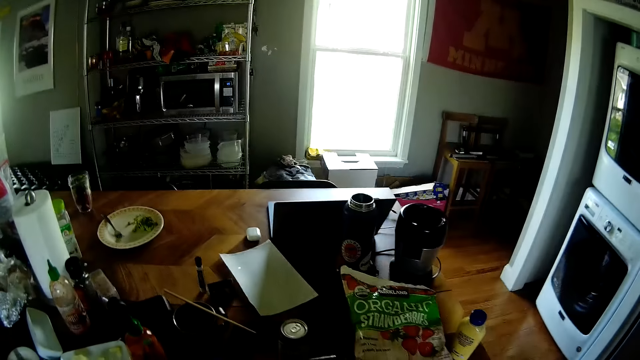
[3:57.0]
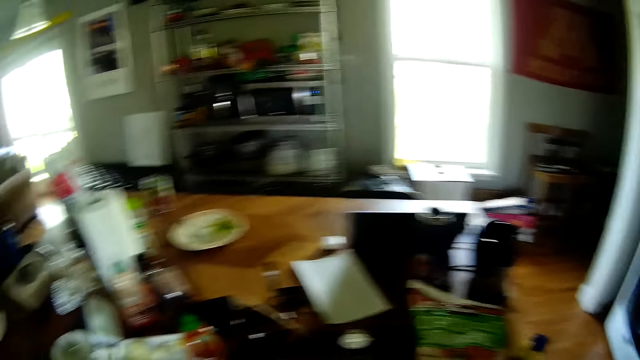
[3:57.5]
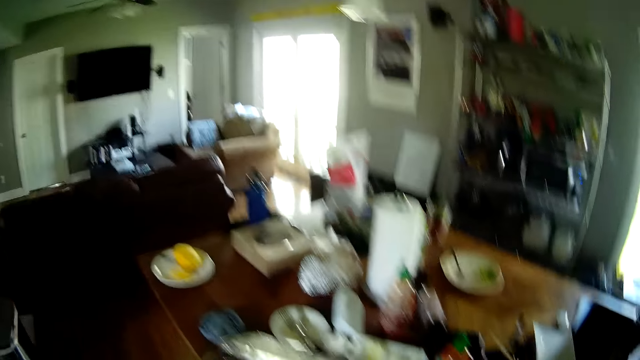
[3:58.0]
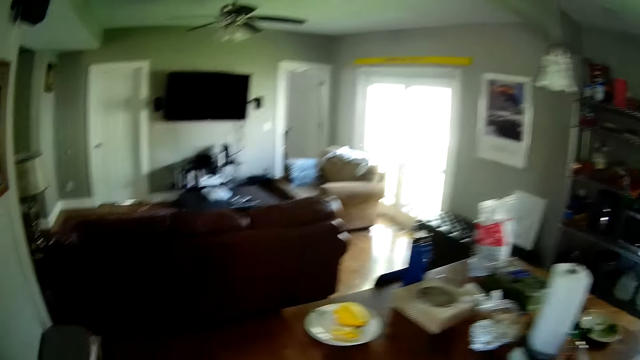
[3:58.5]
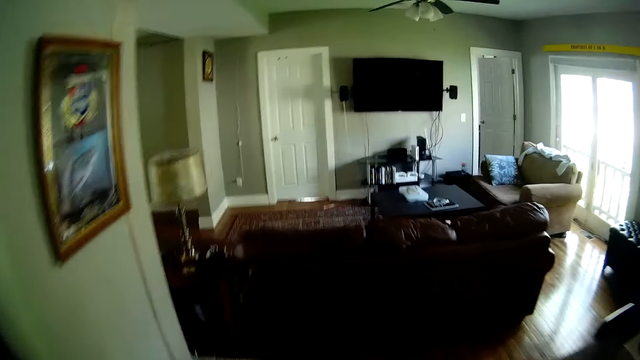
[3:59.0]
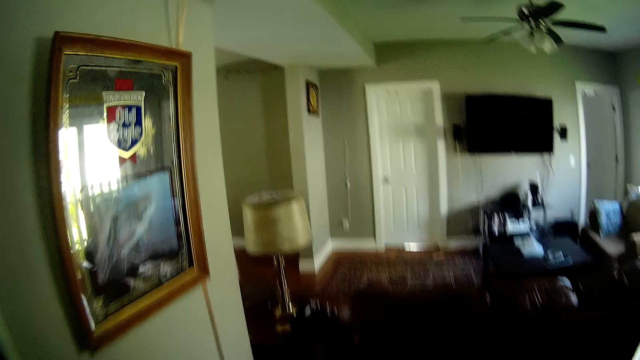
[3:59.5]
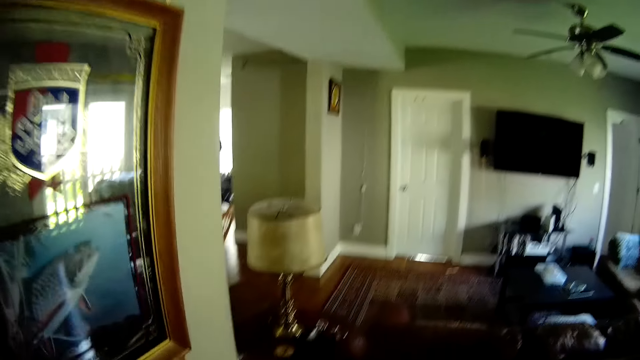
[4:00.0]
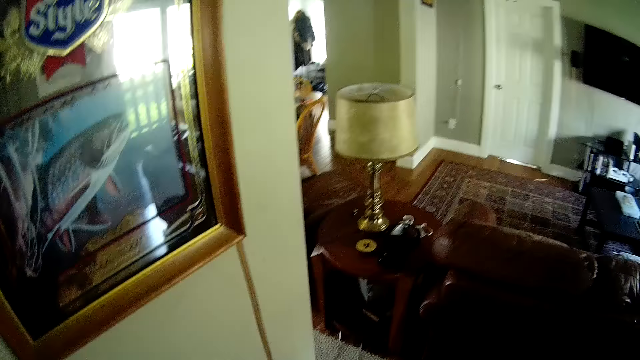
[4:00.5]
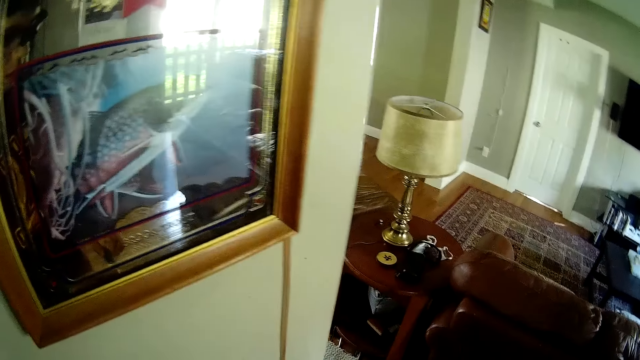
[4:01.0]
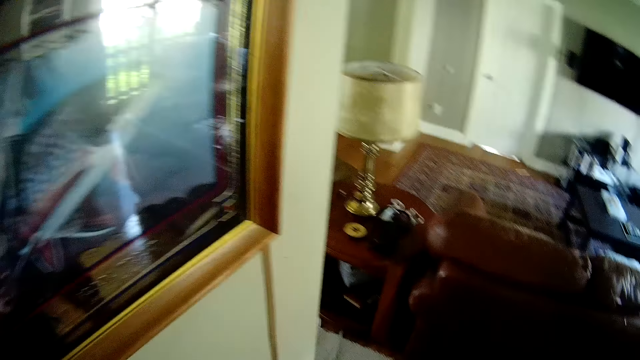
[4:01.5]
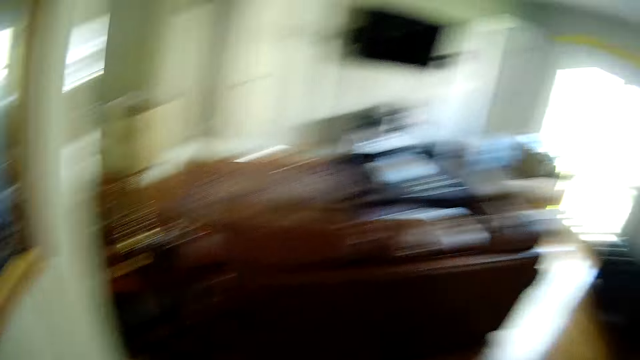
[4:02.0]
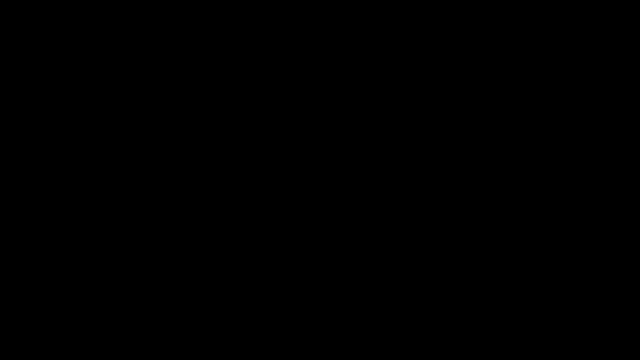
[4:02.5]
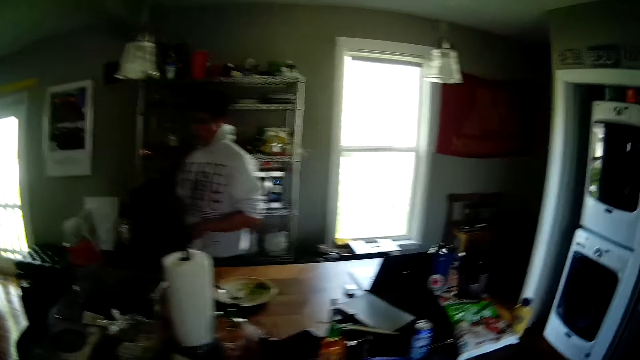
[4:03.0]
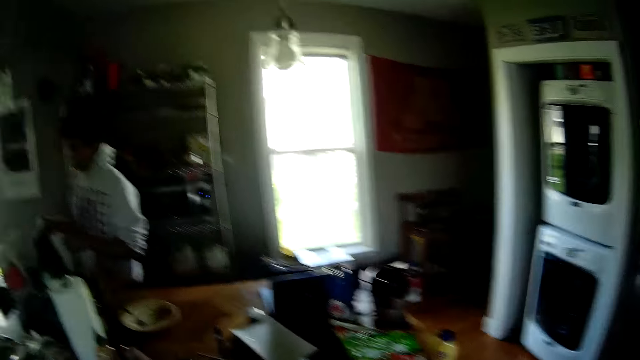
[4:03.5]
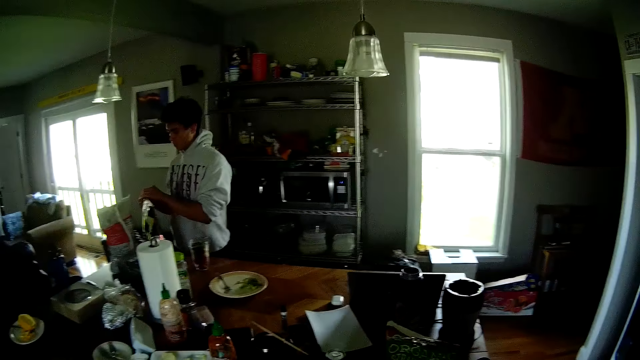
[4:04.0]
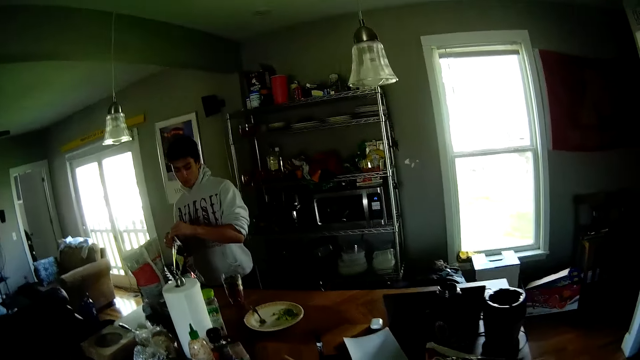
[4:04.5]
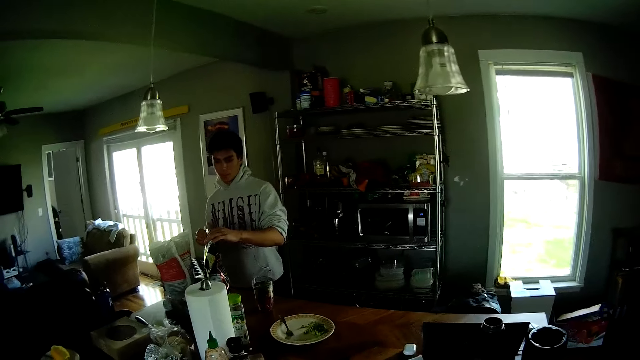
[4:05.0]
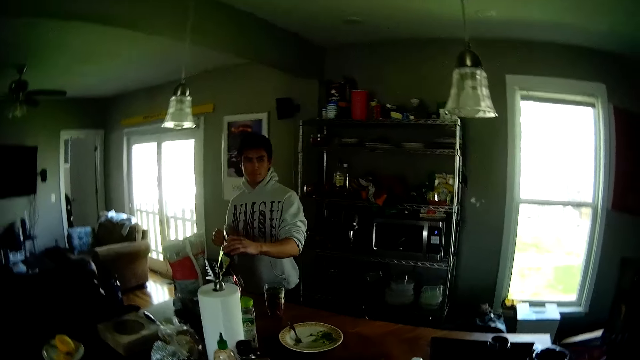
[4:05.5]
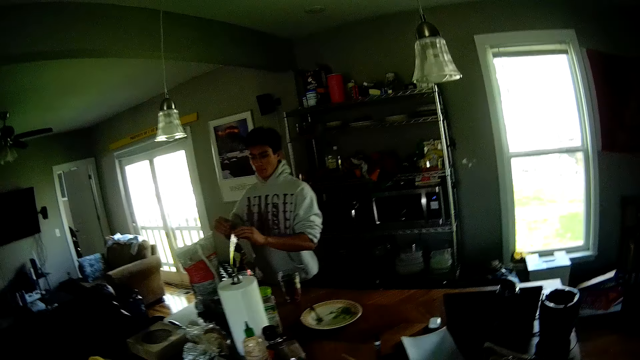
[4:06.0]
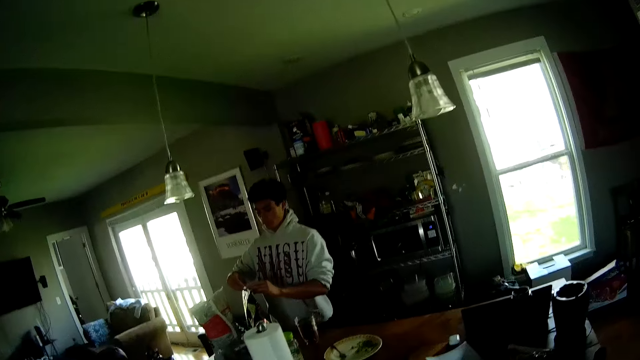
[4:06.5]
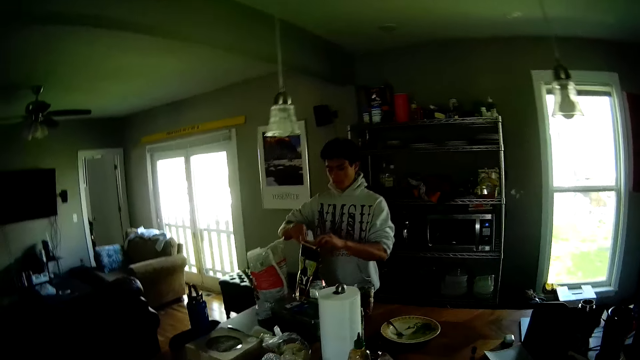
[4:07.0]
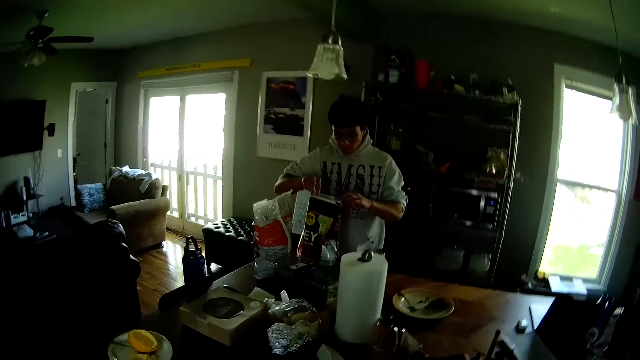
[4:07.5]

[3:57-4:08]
The man opens a pack of whey on the dining table with both hands. The camera wearer holds a packet of cereals. They converse with the man.

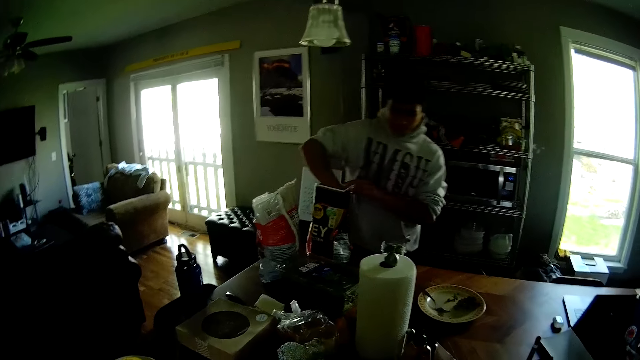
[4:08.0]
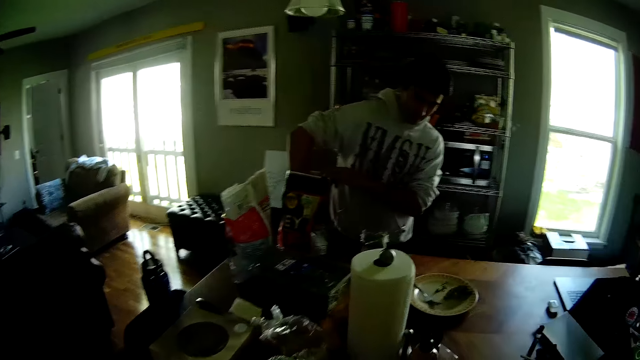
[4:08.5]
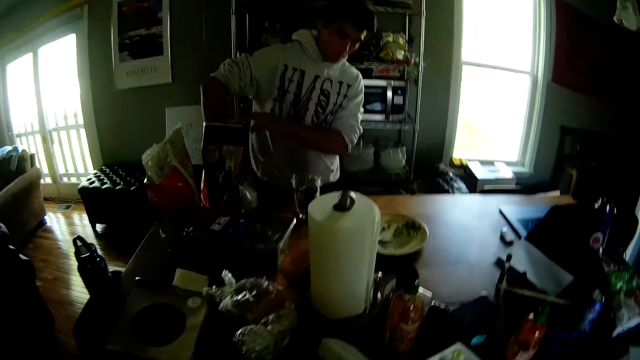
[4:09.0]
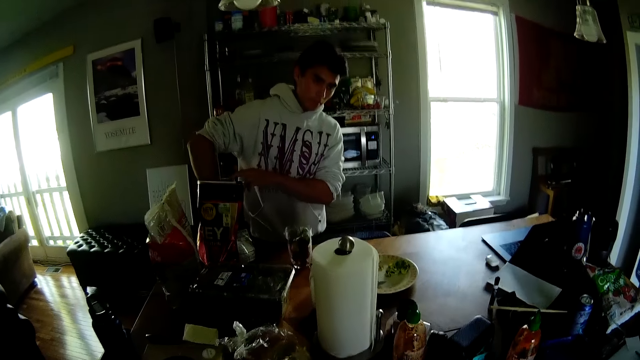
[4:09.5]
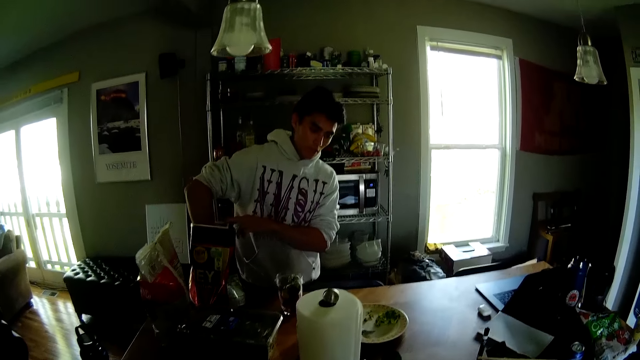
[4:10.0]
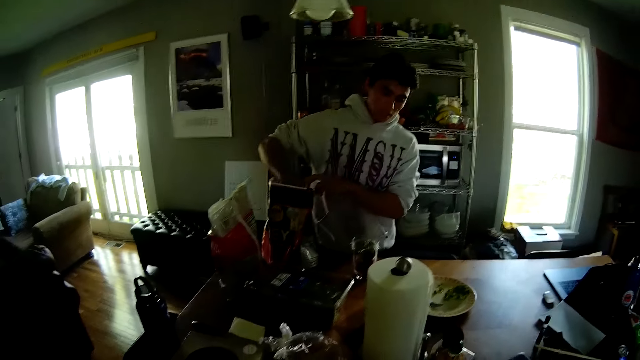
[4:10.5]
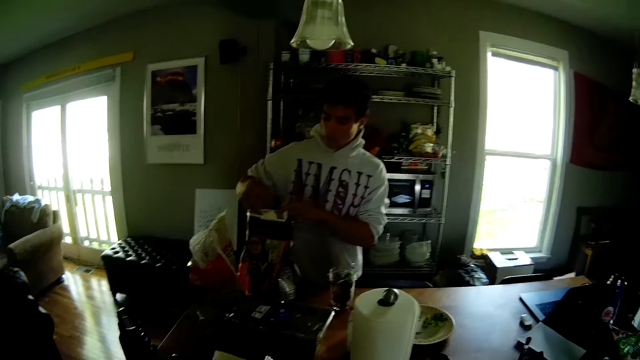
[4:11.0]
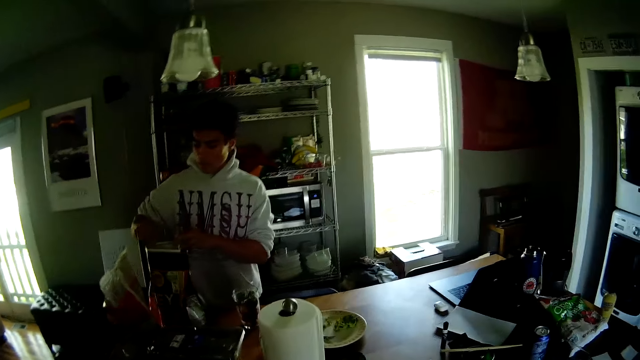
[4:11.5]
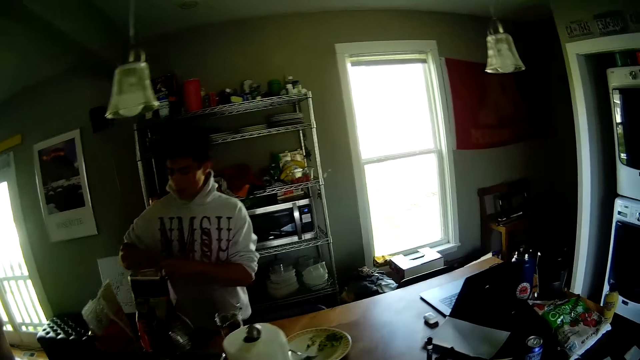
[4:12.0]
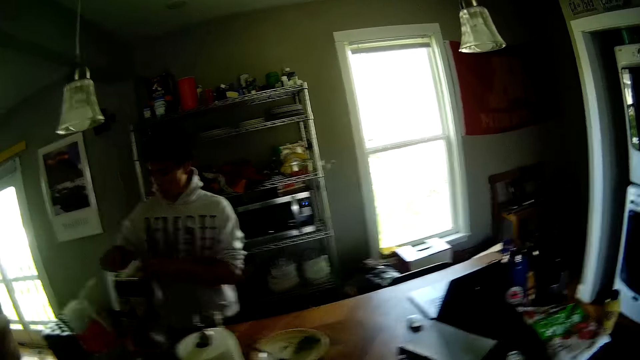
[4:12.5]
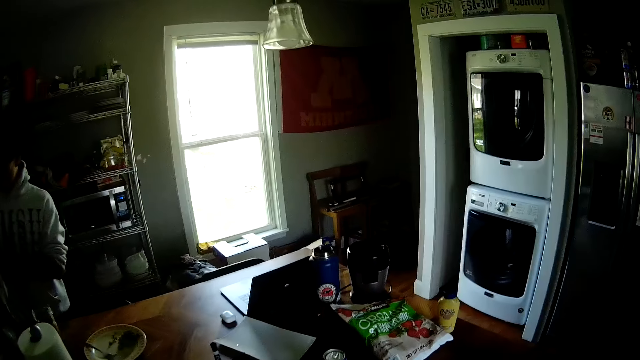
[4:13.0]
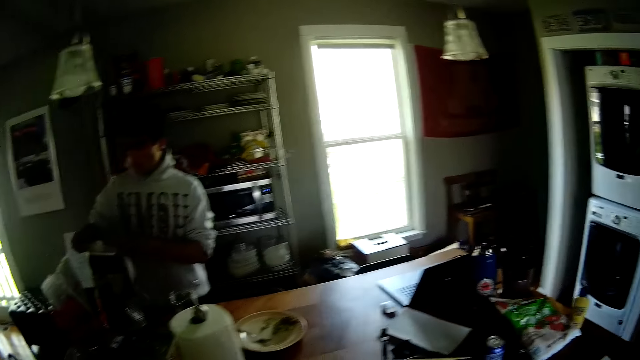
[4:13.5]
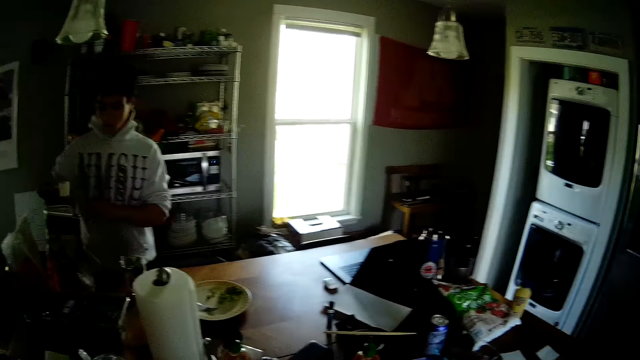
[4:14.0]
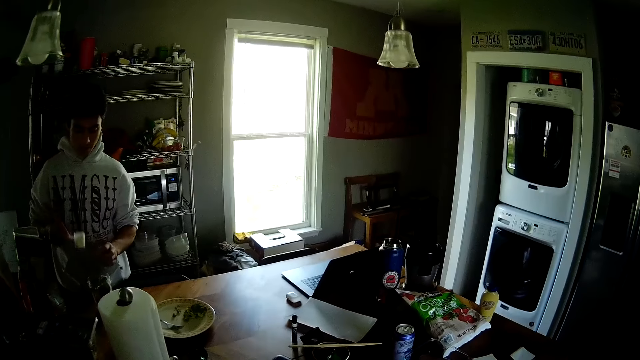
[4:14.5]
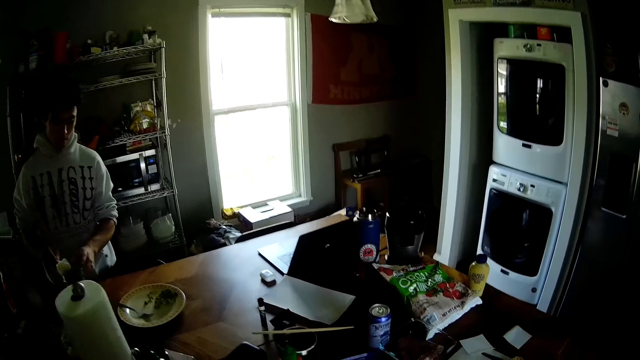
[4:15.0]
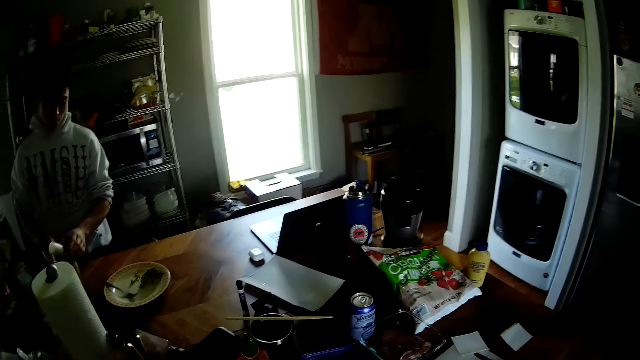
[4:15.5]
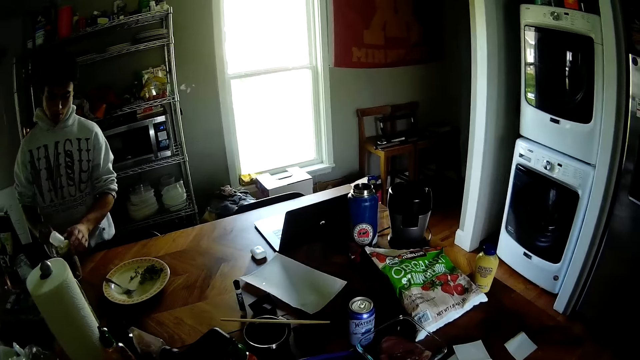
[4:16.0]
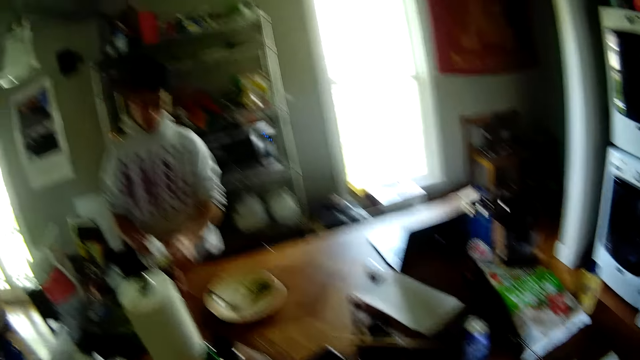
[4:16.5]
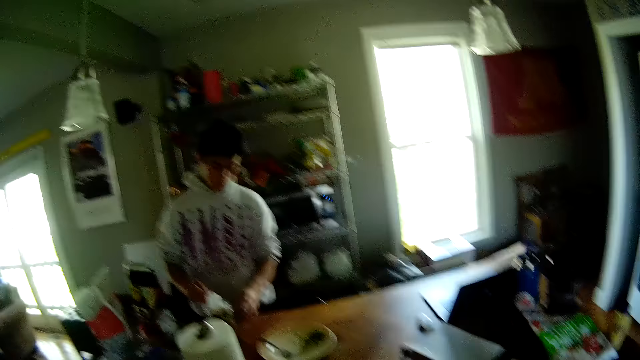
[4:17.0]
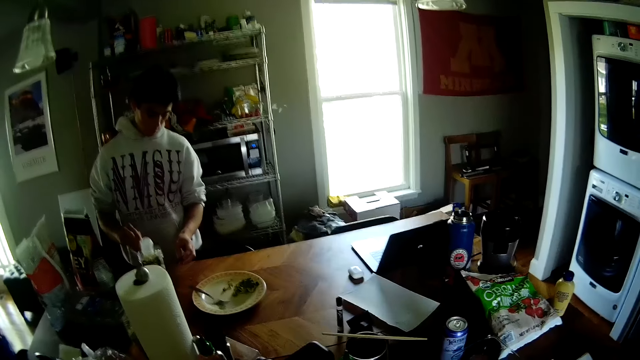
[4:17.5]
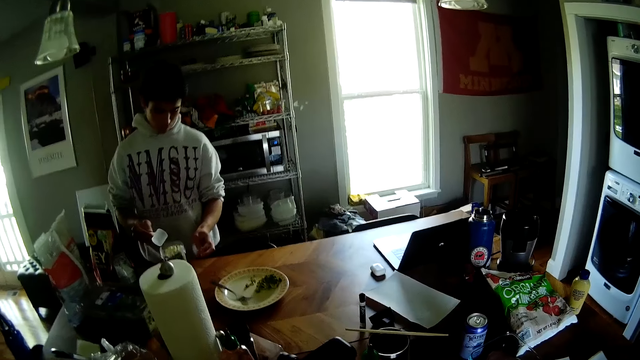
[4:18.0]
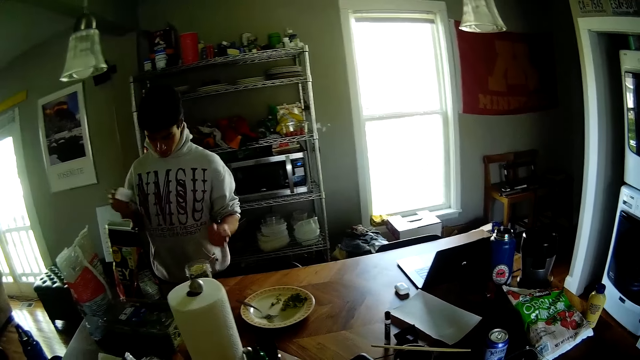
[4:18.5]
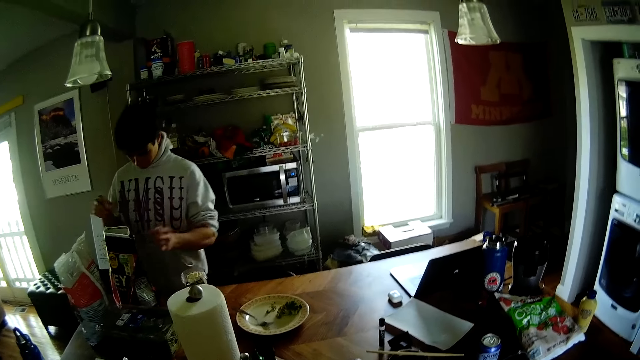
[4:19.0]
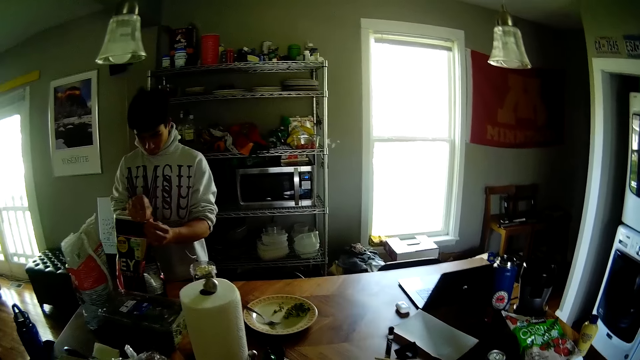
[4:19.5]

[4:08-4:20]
The man opens a nylon bag and scoops sugar. The camera wearer converses with the man. The man takes some whey from the pack with a scooper in his right hand. He holds the blender cup on the dining table with his left hand. He puts sugar in a cup. He scoops the whey into the blender cup on the dining table with the scooper in his right hand. The camera wearer converses with the man. The man drops the scooper in the pack of whey with his right hand. He seals the pack of whey with both hands.
